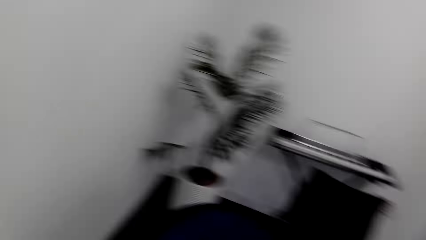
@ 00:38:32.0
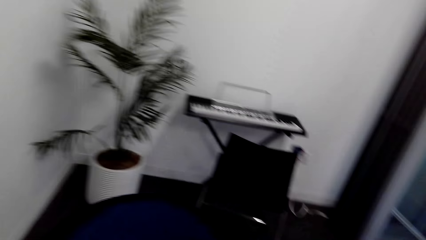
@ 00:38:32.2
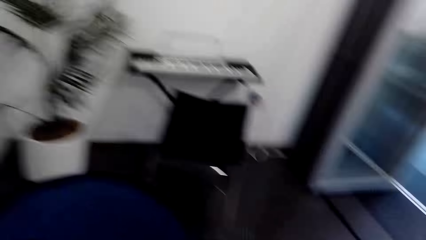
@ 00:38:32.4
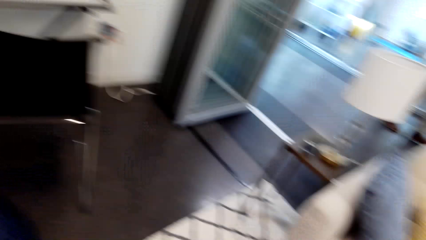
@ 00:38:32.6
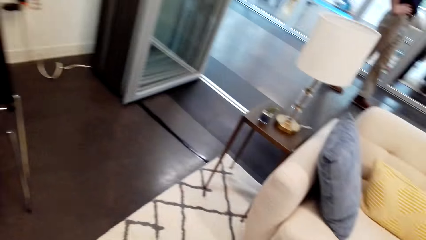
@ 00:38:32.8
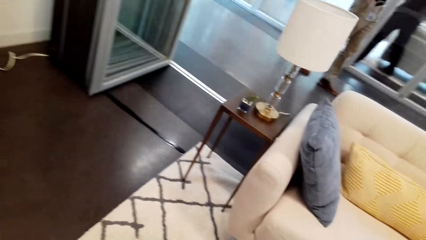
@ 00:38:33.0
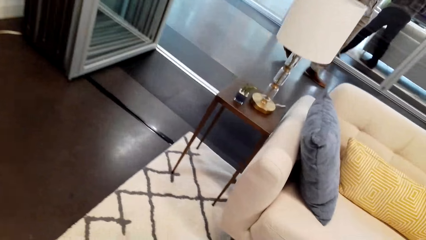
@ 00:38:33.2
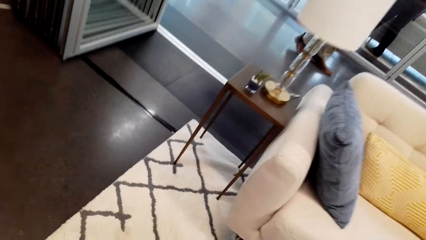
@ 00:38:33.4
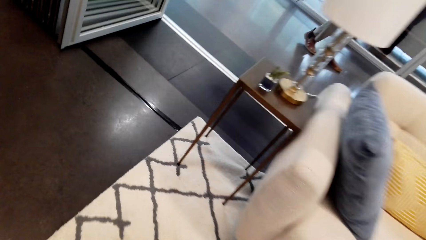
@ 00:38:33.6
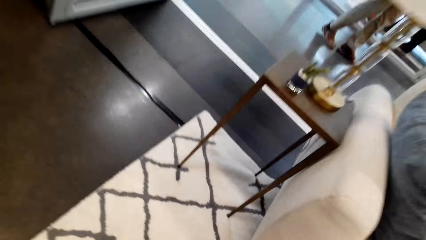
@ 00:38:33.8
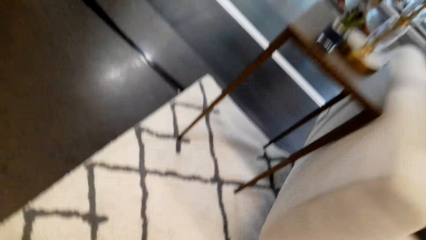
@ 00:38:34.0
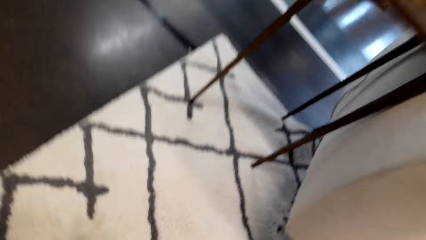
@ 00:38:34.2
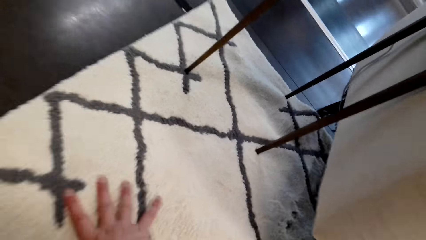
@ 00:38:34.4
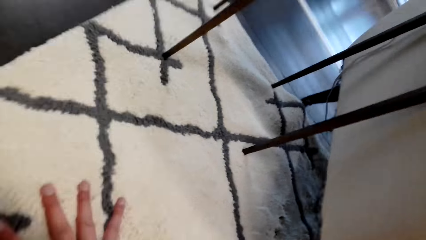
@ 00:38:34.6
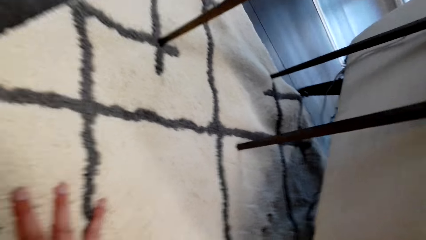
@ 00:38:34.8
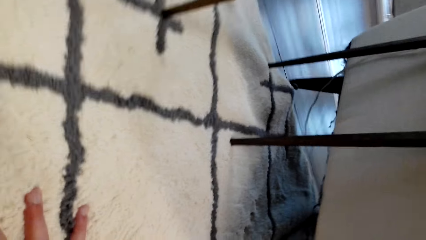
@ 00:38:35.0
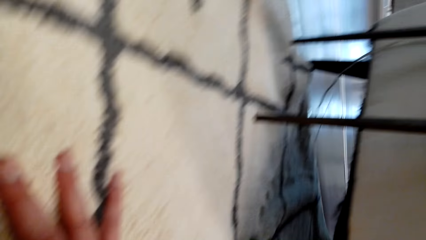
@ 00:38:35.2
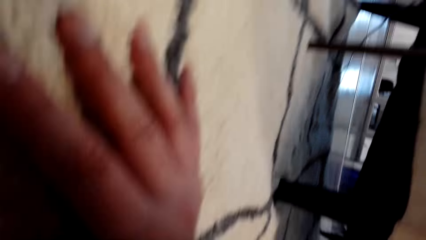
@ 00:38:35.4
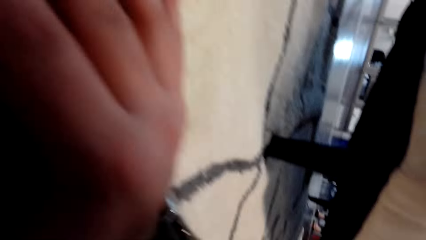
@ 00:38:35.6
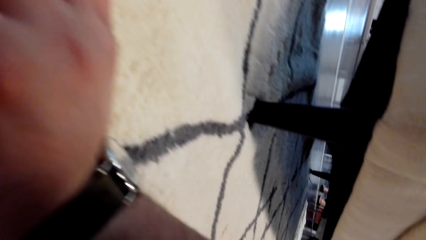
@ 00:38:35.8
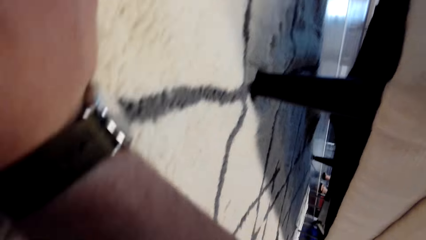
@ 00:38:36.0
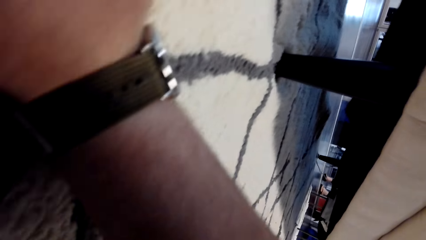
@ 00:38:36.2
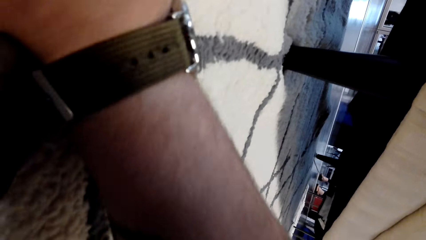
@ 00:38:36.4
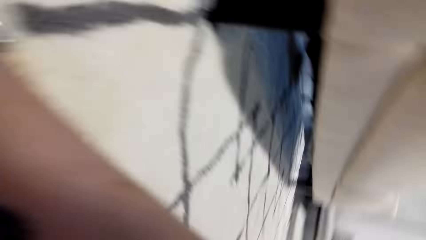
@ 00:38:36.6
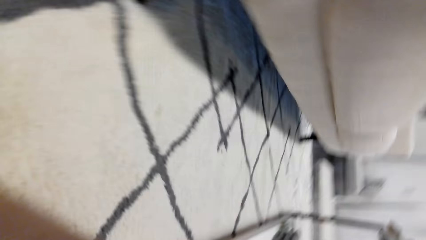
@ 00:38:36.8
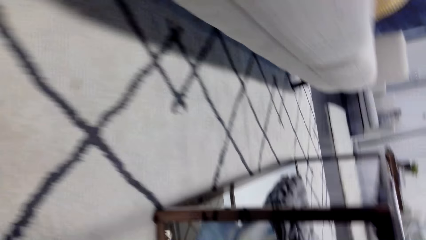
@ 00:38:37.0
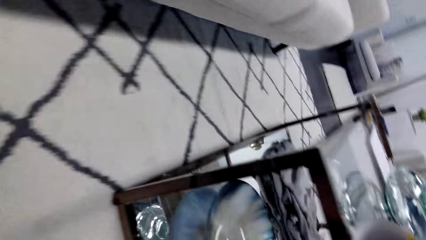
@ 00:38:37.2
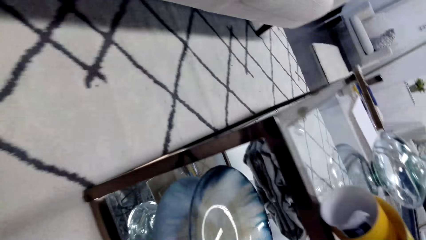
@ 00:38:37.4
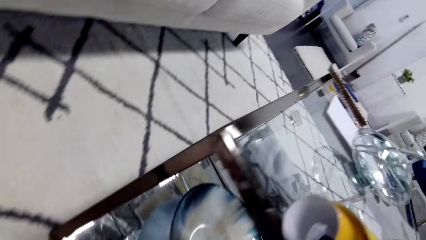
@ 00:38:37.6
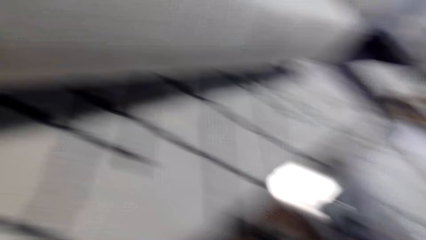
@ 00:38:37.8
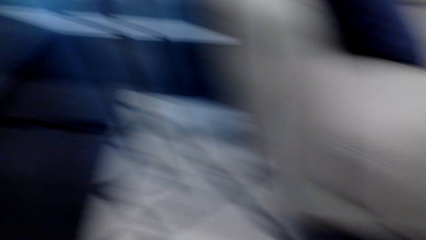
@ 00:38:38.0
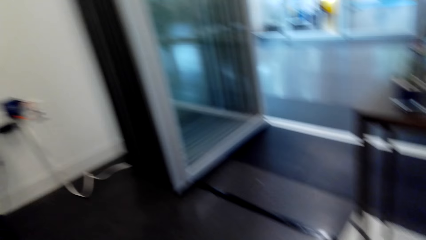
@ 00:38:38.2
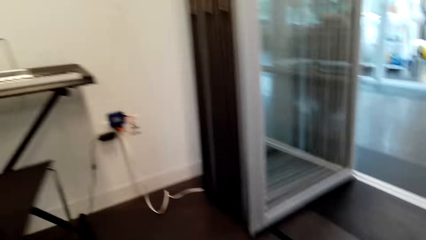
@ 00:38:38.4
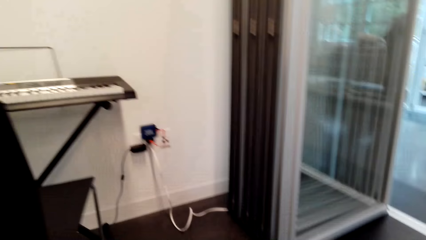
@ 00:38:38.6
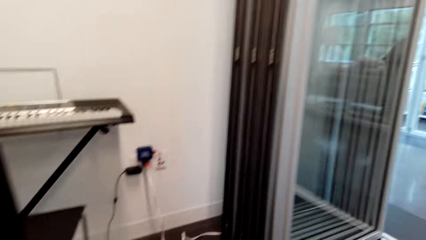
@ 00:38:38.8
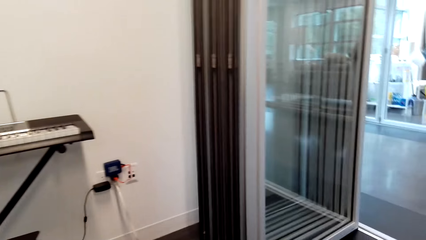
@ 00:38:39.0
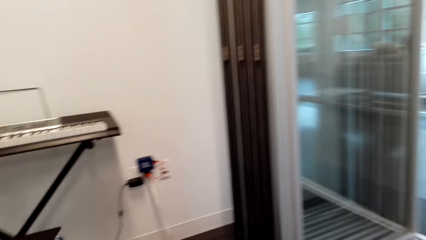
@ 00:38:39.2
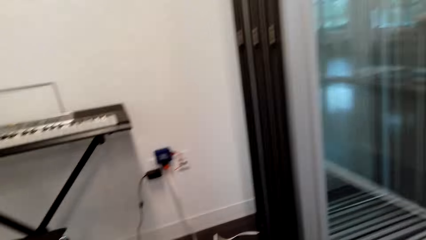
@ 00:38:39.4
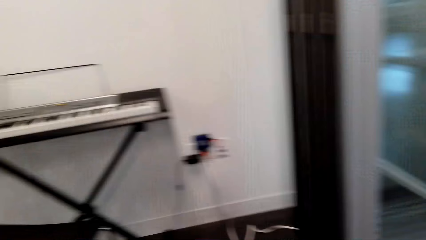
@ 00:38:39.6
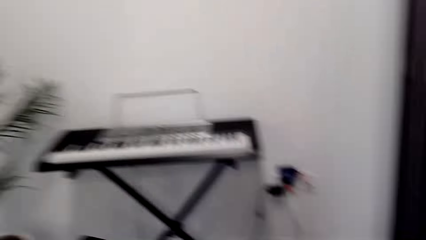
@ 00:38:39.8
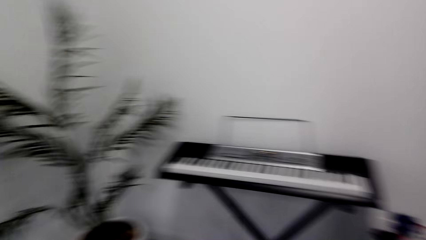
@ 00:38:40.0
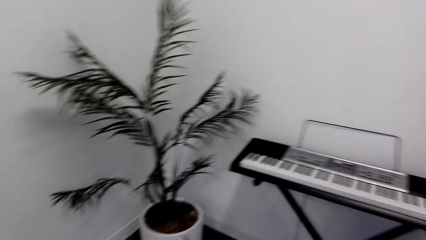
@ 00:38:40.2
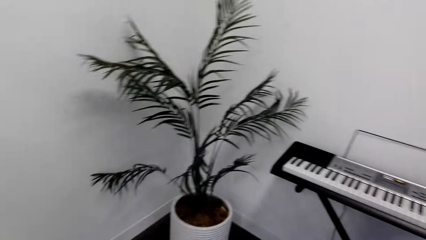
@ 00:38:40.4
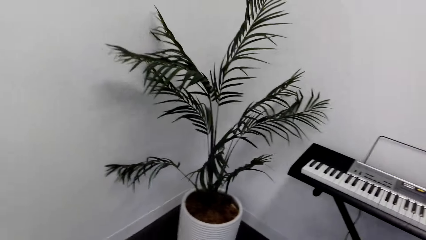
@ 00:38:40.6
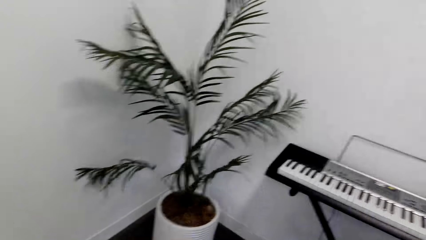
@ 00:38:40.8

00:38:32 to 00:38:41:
The camera wearer kneels down and looks under the couch.

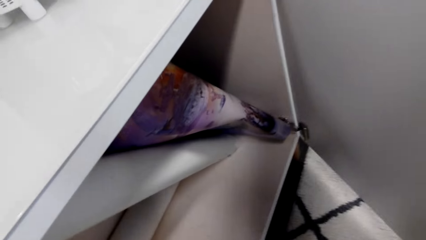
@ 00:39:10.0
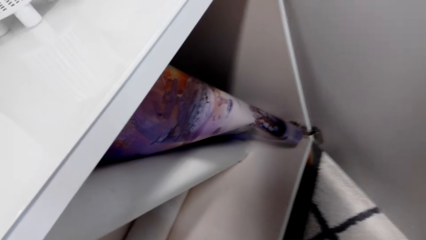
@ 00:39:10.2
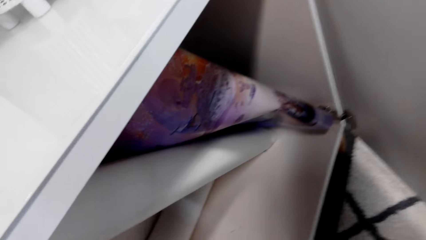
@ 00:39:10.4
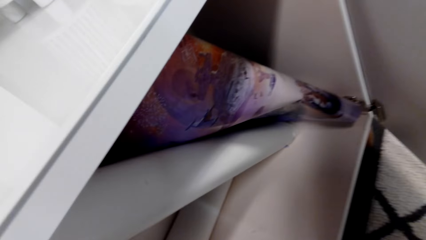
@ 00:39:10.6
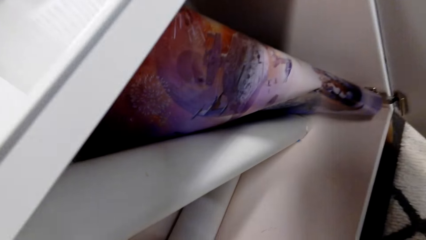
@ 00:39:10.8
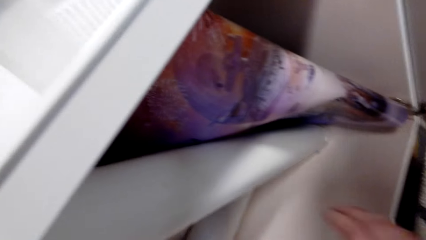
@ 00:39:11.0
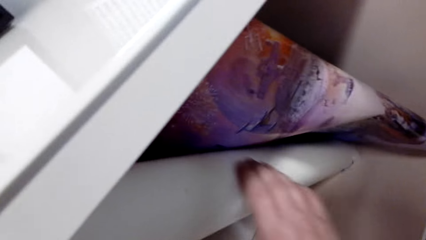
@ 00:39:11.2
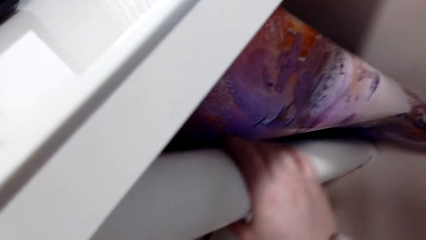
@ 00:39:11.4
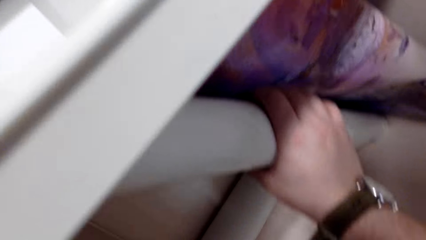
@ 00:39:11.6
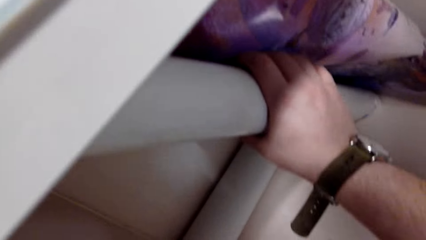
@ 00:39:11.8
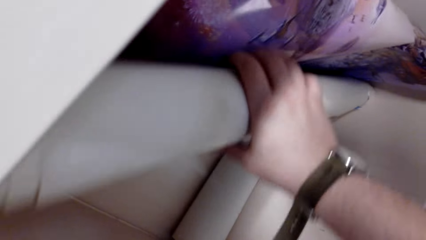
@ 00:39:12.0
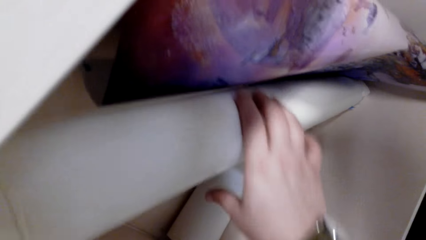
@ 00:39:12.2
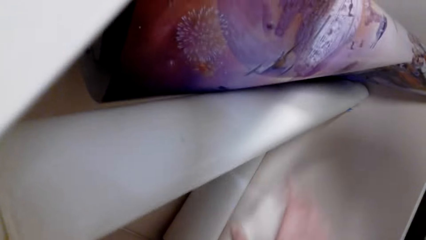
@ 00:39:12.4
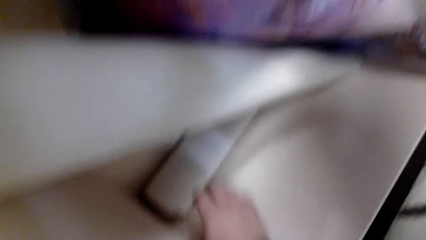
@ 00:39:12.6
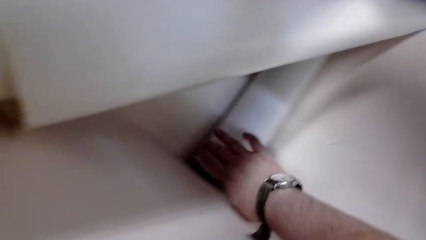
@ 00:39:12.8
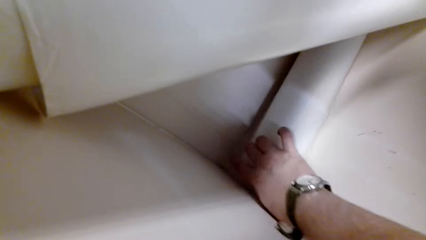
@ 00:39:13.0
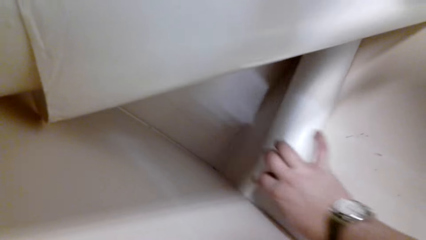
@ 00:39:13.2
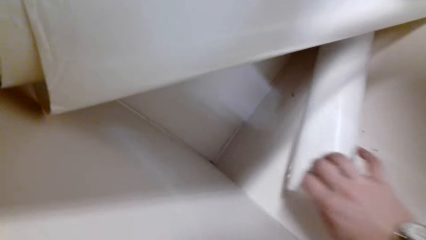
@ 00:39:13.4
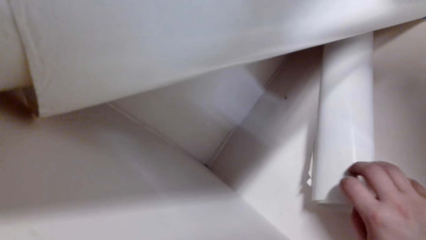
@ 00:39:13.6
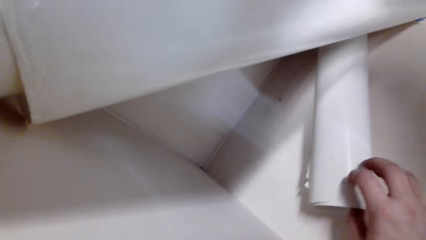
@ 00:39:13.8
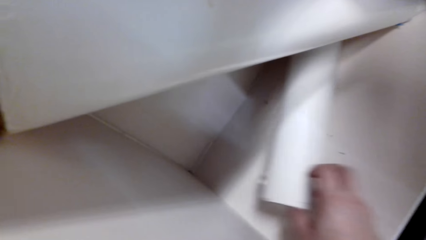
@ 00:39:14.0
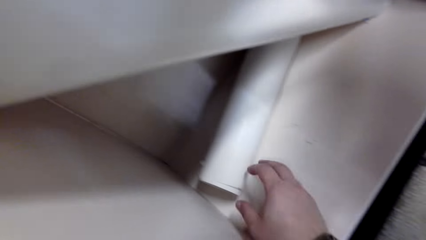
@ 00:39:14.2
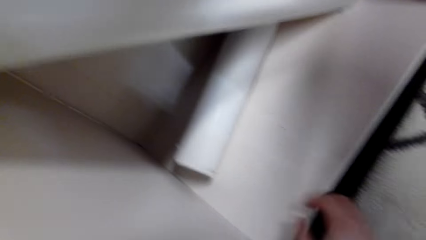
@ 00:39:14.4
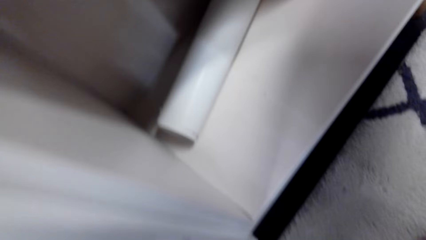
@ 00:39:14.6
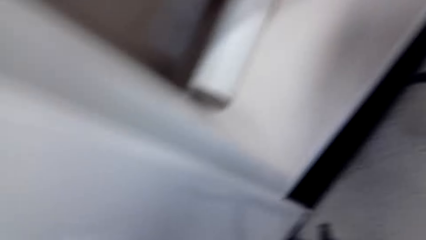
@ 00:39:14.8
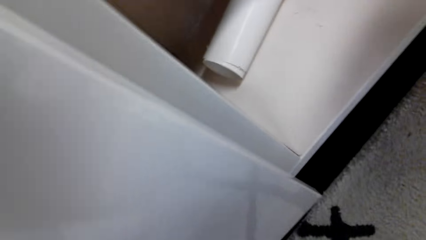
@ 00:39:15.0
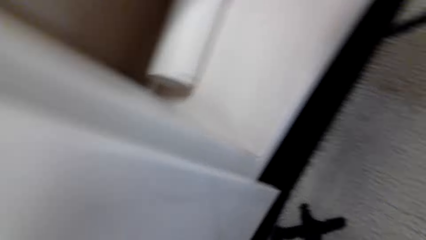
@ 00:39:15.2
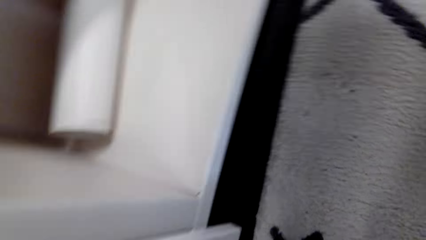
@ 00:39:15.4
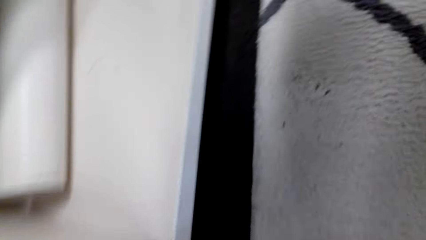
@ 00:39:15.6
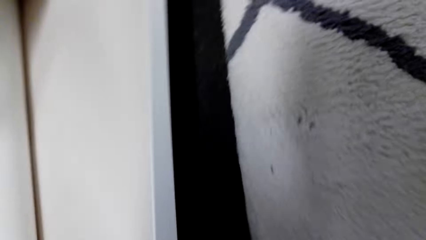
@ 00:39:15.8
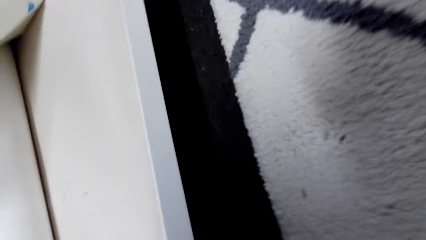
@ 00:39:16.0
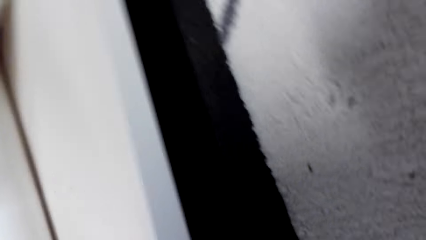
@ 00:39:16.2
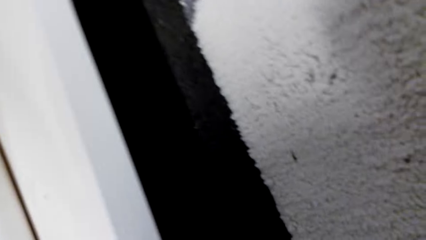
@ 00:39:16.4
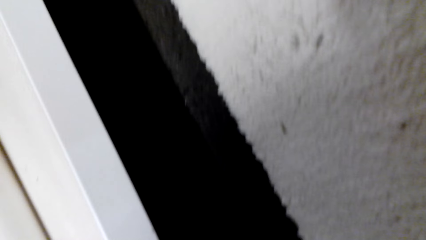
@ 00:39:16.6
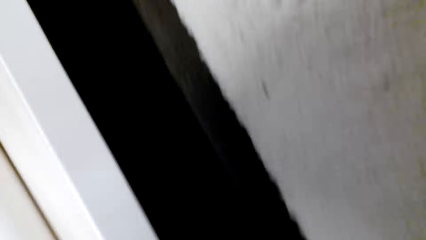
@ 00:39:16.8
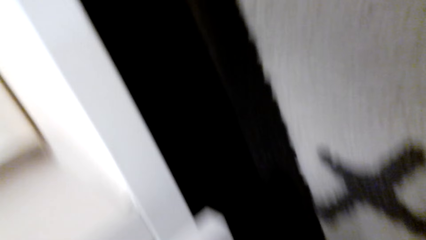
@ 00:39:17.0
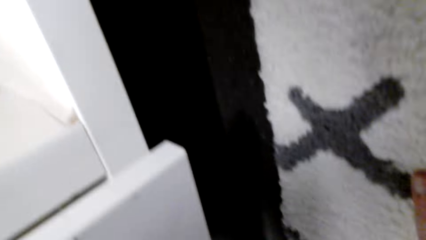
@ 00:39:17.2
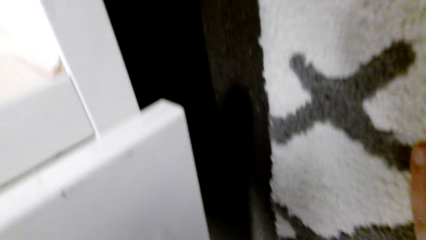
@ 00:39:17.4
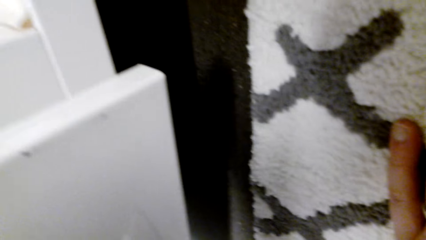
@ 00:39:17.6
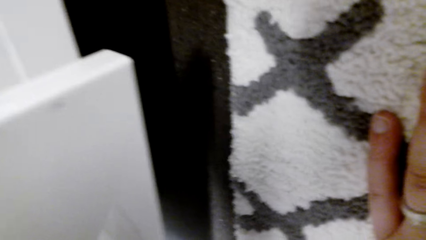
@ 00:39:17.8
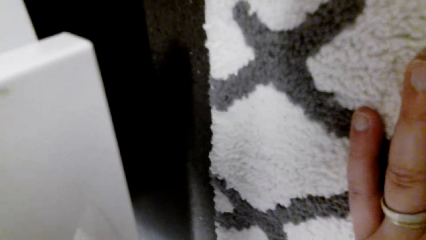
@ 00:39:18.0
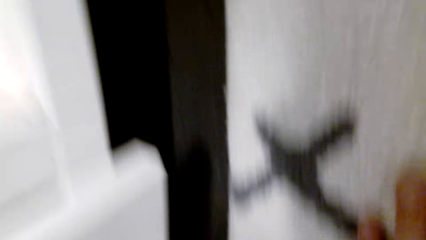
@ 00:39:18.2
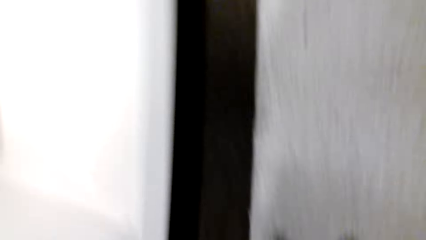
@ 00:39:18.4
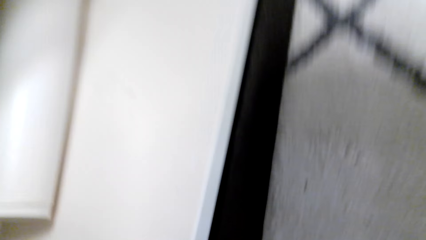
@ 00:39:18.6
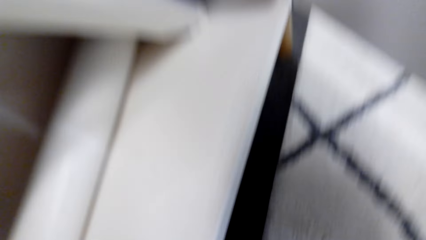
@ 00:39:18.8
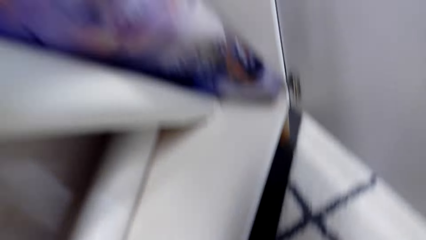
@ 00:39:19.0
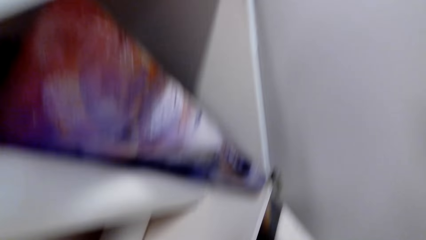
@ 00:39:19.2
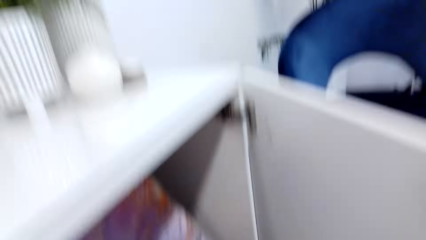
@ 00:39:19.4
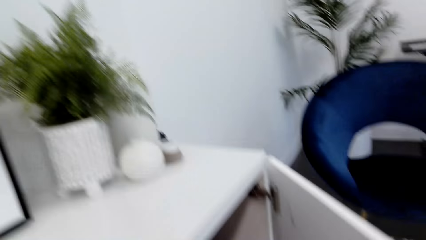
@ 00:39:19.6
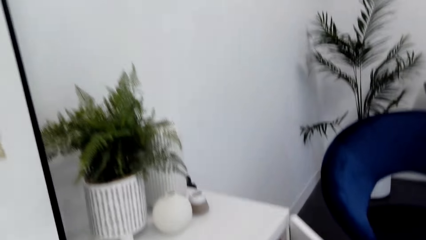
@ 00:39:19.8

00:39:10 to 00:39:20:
The camera wearer grabs the paper. They touch rolls of paper.
